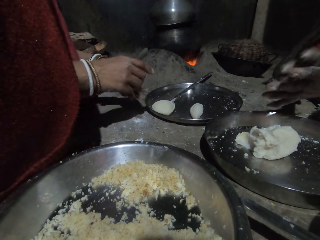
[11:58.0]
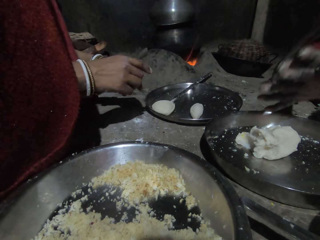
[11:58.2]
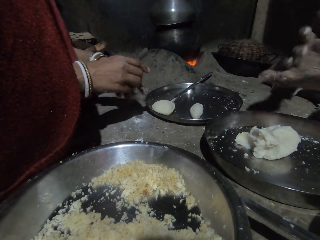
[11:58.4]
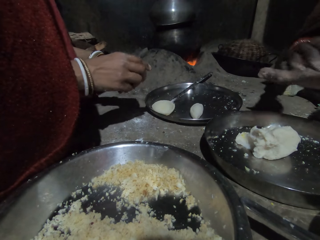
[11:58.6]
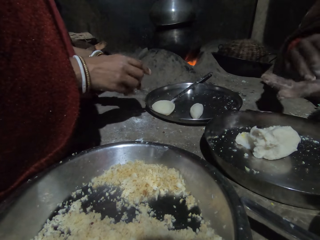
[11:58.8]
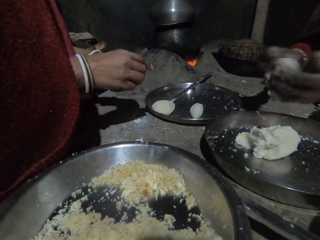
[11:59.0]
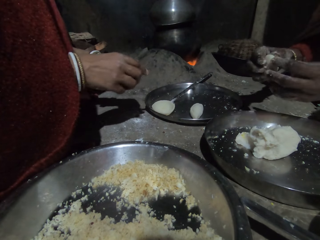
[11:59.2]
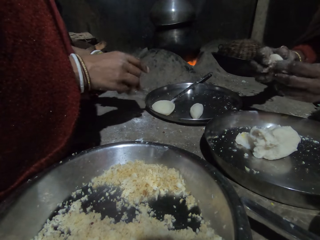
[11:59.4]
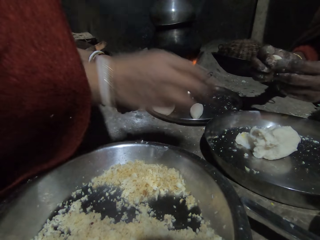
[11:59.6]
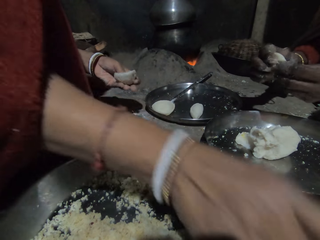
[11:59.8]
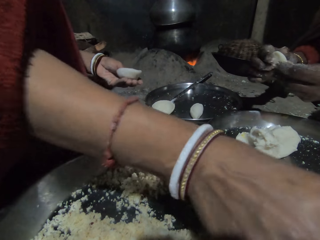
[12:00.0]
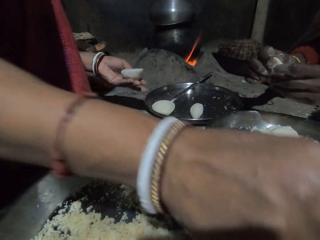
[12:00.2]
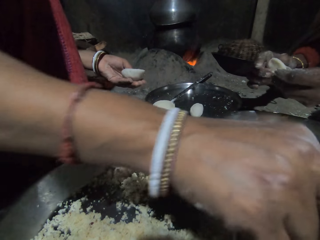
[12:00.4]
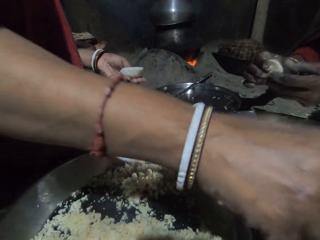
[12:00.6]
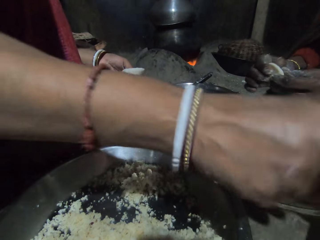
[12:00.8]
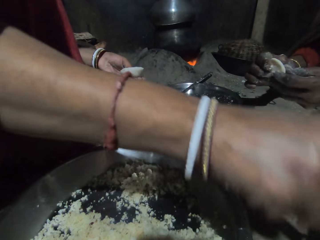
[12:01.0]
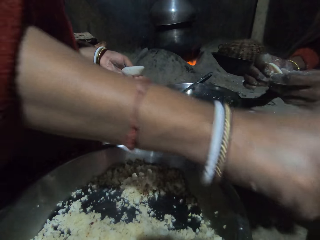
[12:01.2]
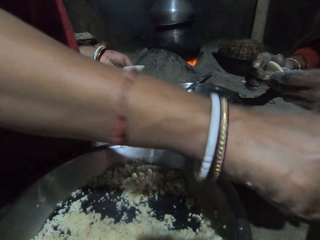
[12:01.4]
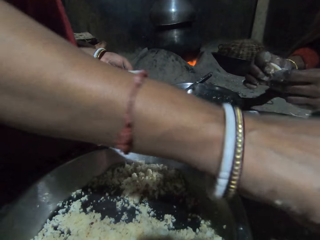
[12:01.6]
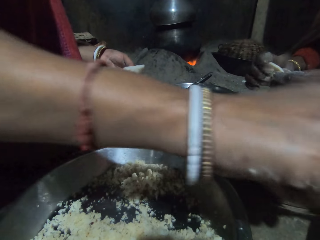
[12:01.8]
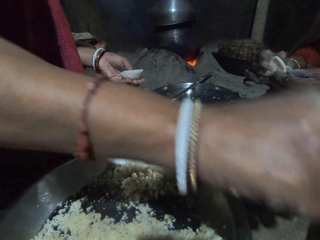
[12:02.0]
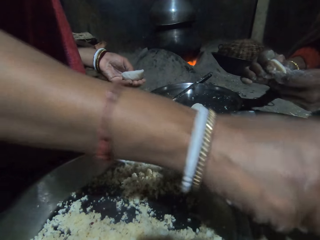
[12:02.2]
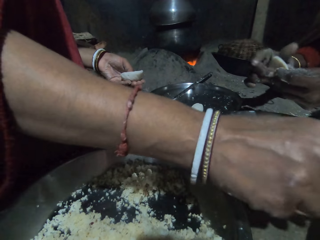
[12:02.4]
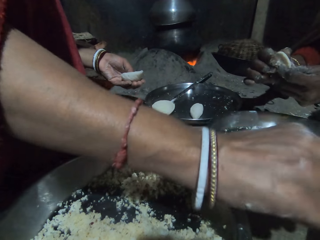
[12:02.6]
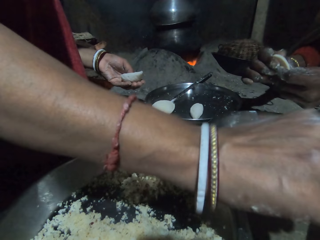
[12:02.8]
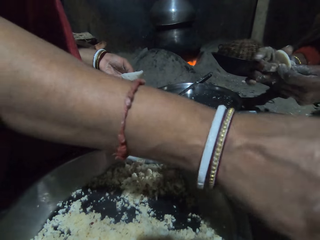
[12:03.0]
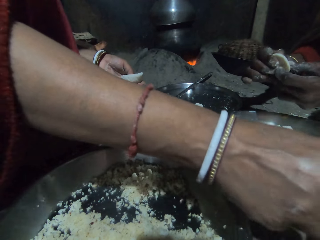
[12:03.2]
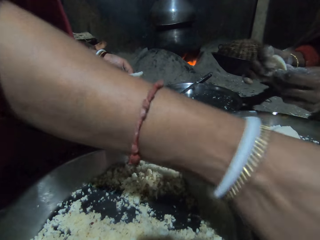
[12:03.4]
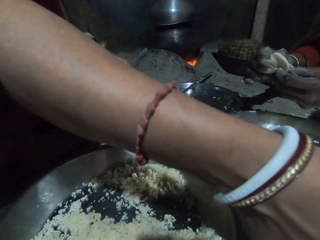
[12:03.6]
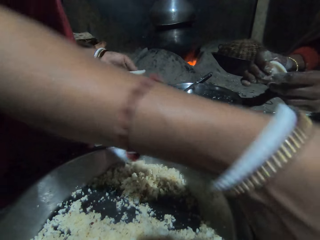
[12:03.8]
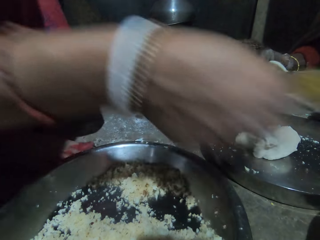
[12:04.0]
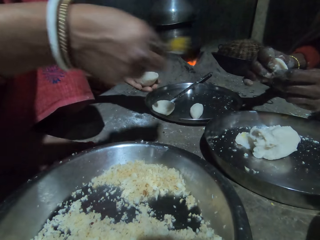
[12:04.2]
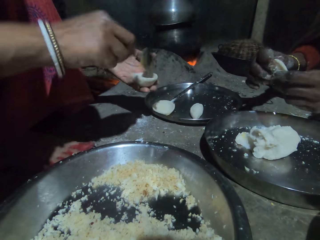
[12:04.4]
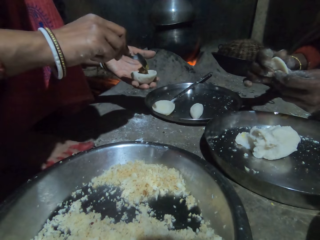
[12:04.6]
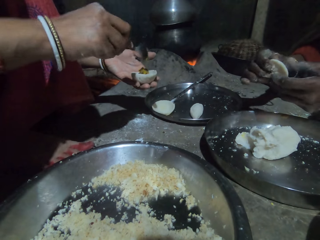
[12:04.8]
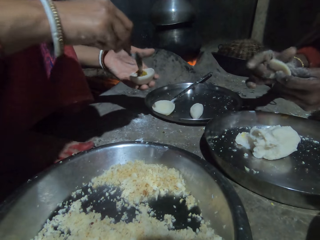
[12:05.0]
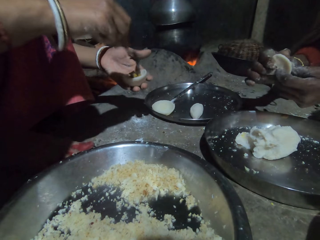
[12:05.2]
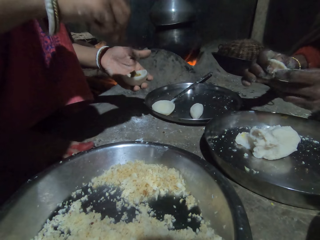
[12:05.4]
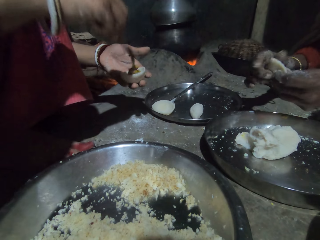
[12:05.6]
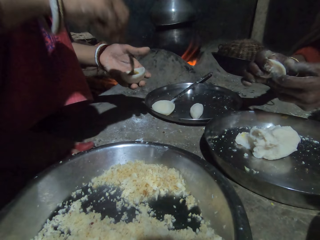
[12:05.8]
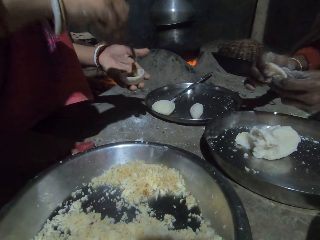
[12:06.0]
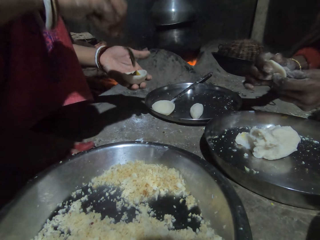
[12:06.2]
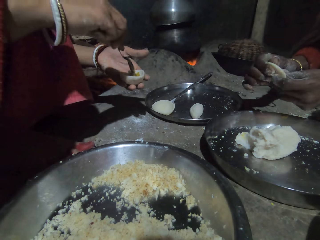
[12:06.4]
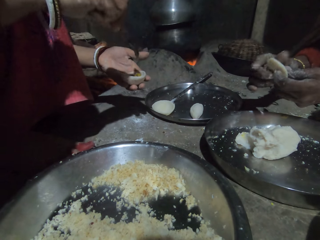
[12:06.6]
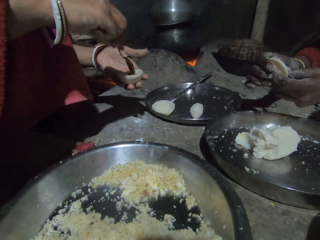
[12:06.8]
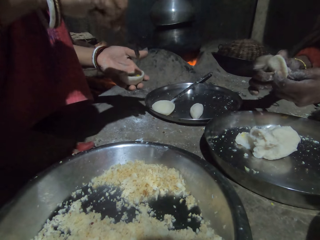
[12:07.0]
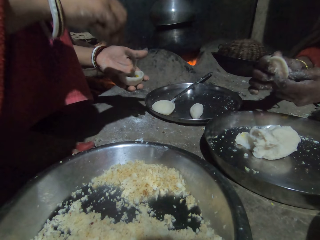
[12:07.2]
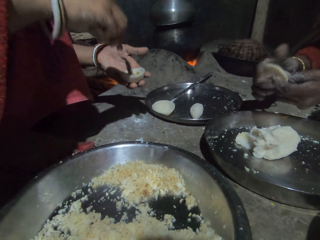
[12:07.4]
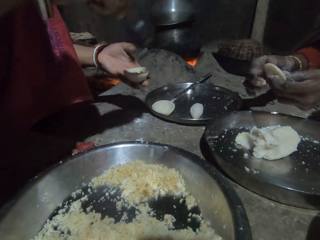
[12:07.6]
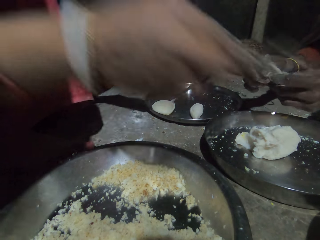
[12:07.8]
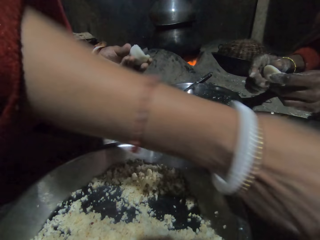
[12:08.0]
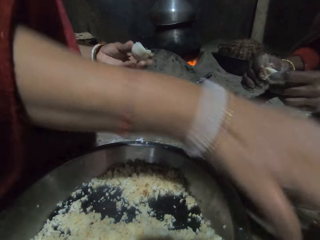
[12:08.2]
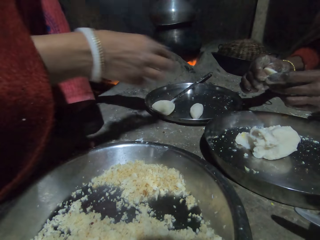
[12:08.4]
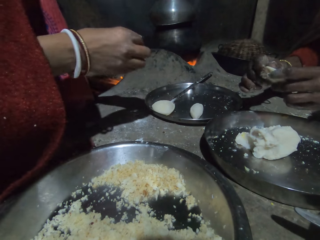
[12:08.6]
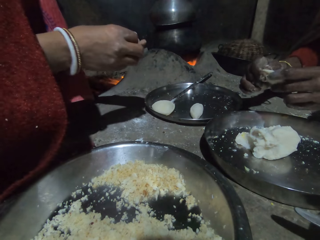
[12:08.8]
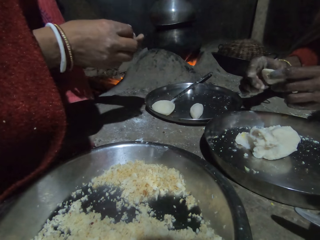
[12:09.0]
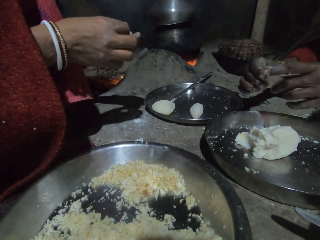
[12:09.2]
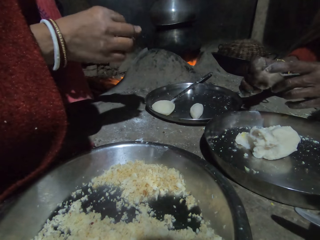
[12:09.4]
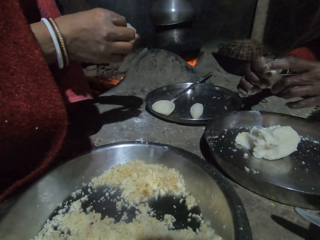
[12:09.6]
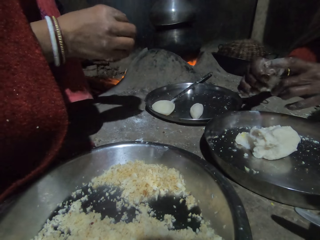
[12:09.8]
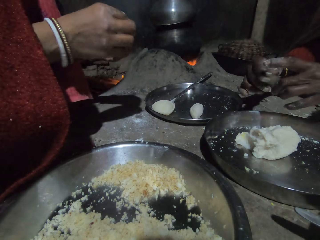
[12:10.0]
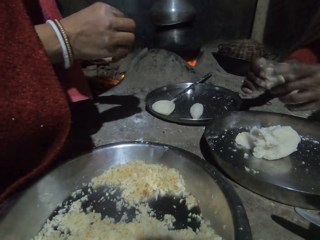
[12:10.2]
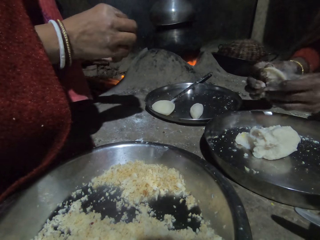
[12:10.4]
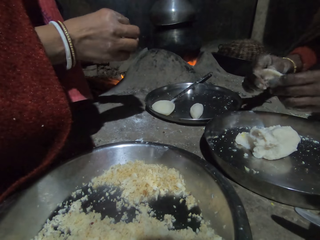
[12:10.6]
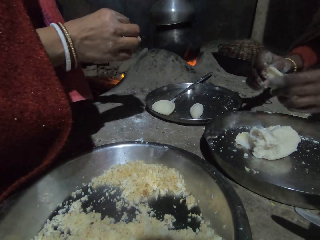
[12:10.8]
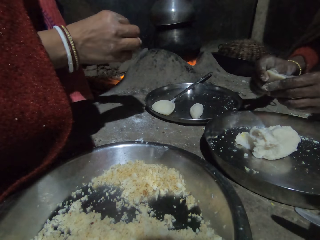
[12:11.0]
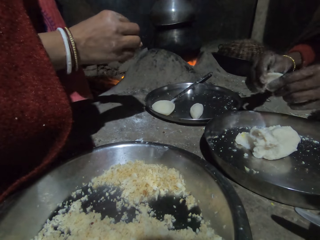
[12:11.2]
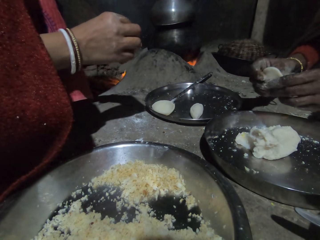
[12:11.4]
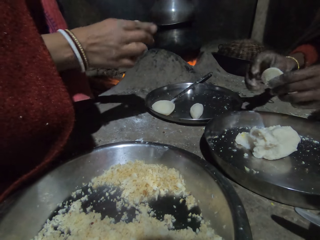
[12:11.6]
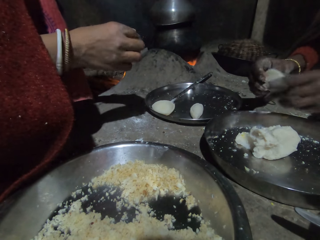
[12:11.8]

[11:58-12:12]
A person rubs the flour on both hands. The person picks up cooking oil with a spoon in the right hand. The person puts the spoon on the tray with the right hand.

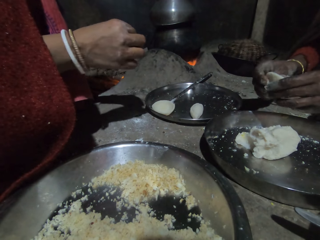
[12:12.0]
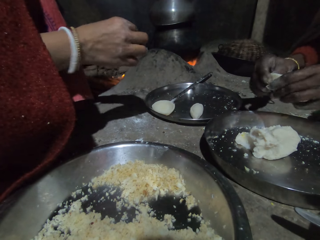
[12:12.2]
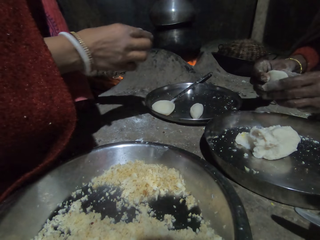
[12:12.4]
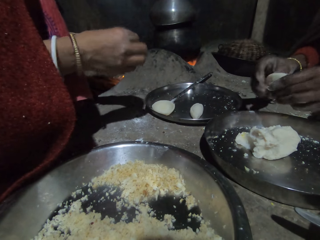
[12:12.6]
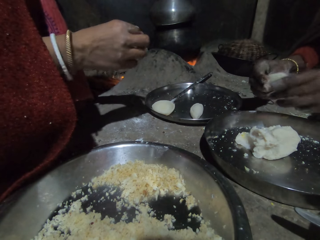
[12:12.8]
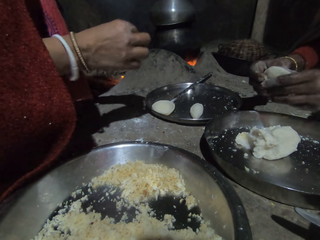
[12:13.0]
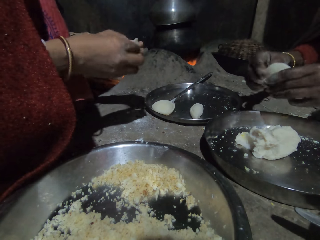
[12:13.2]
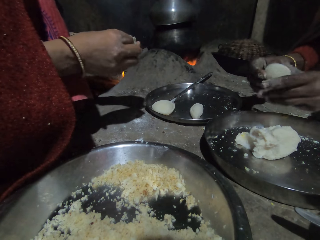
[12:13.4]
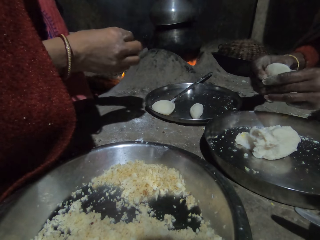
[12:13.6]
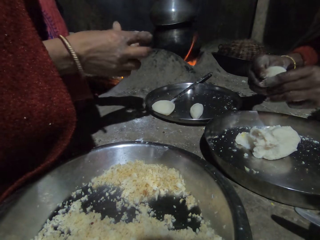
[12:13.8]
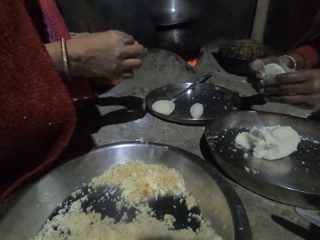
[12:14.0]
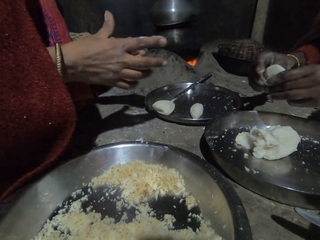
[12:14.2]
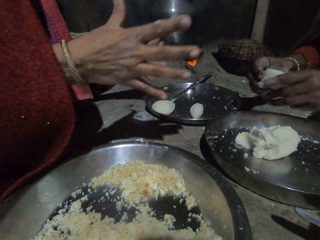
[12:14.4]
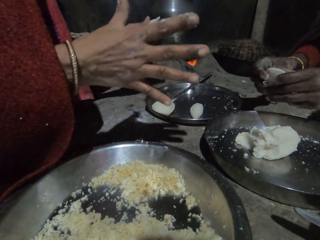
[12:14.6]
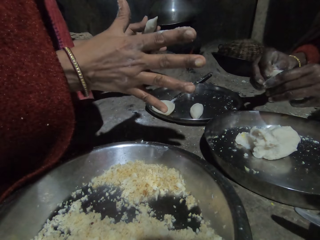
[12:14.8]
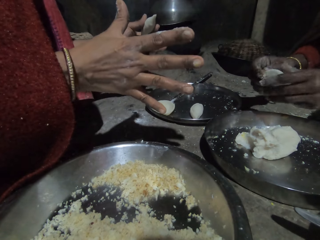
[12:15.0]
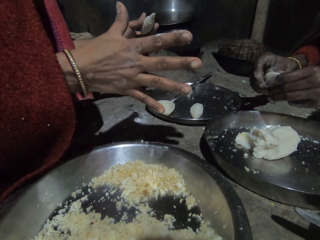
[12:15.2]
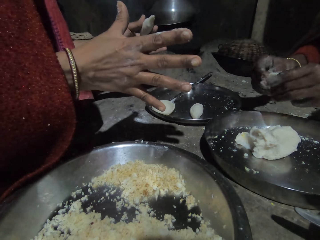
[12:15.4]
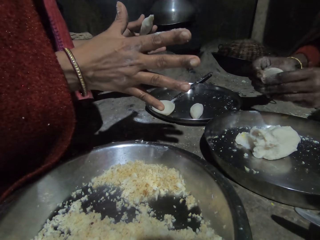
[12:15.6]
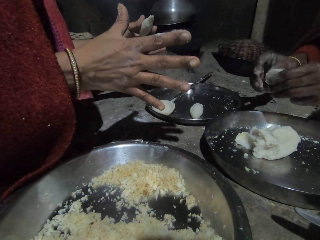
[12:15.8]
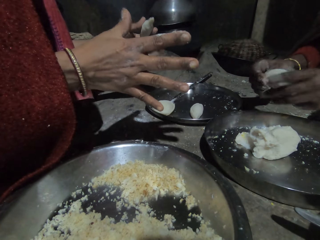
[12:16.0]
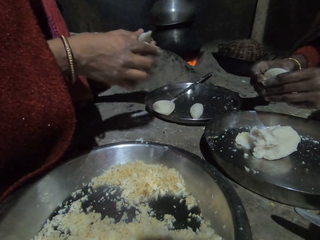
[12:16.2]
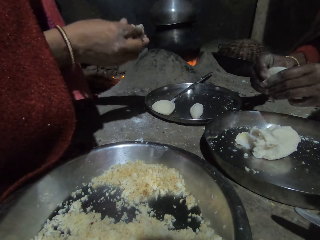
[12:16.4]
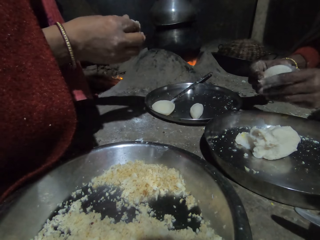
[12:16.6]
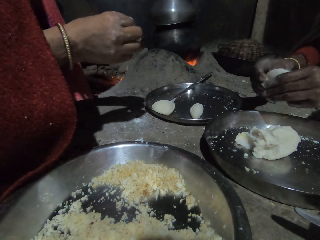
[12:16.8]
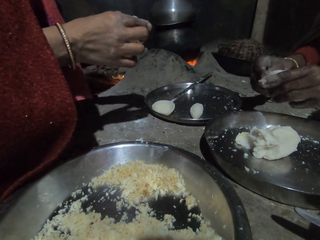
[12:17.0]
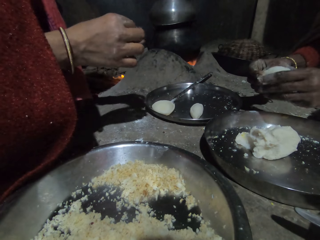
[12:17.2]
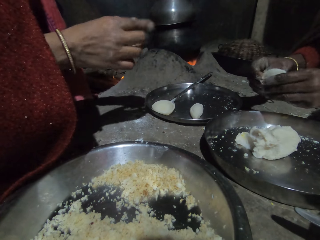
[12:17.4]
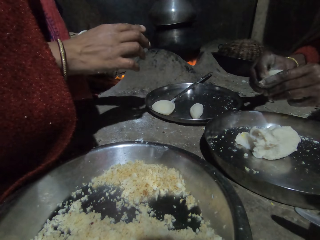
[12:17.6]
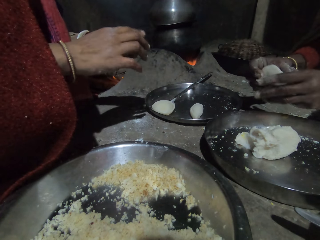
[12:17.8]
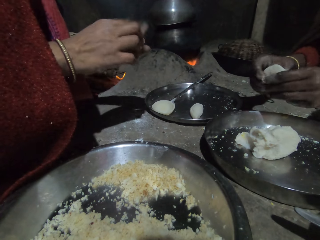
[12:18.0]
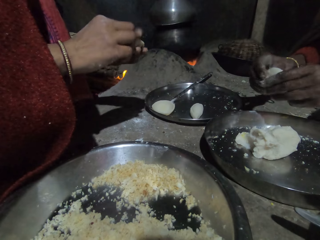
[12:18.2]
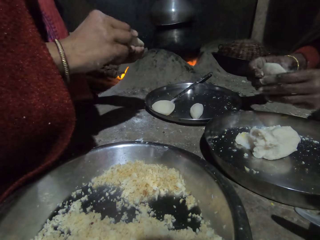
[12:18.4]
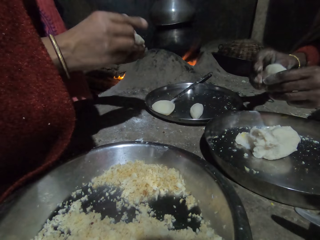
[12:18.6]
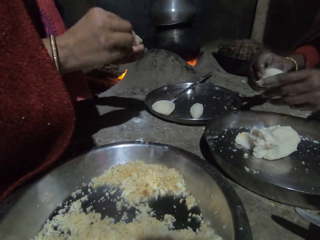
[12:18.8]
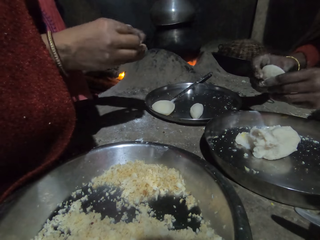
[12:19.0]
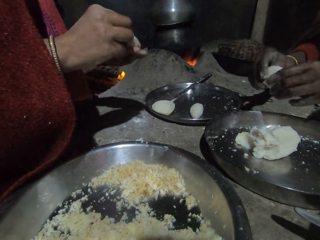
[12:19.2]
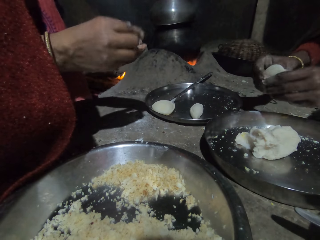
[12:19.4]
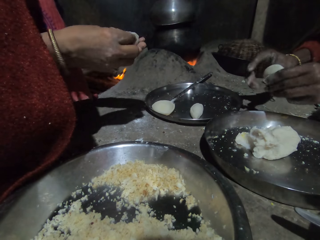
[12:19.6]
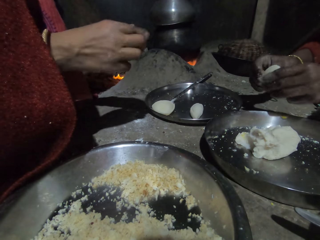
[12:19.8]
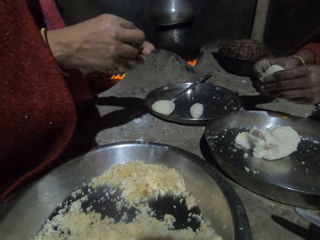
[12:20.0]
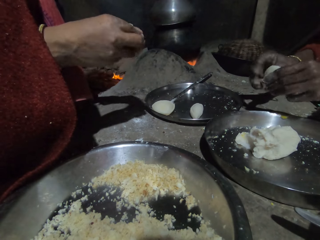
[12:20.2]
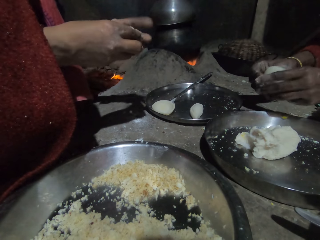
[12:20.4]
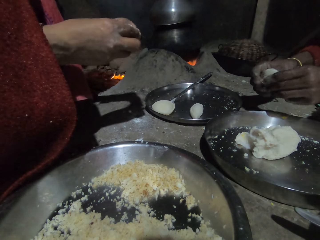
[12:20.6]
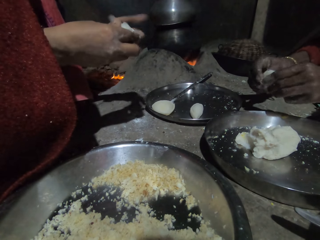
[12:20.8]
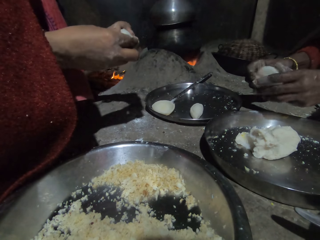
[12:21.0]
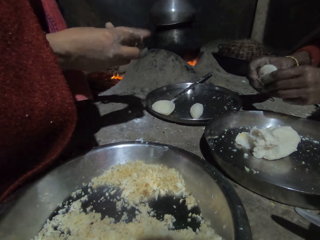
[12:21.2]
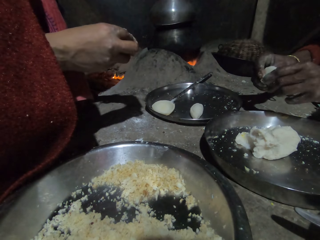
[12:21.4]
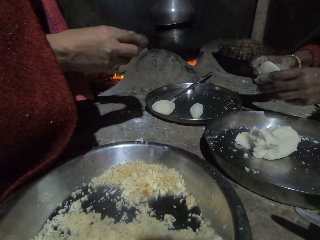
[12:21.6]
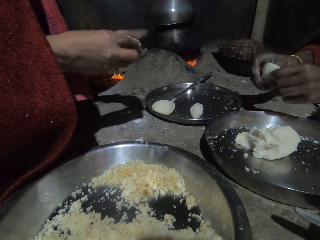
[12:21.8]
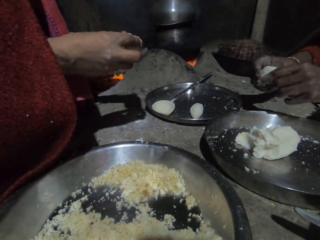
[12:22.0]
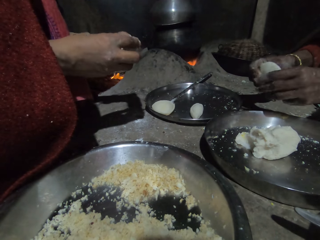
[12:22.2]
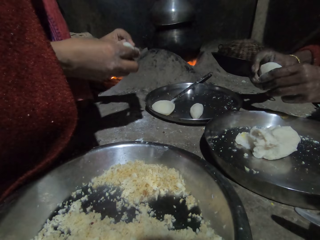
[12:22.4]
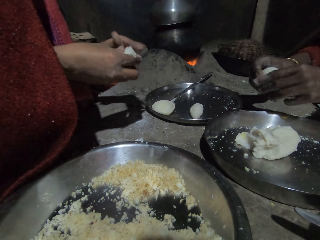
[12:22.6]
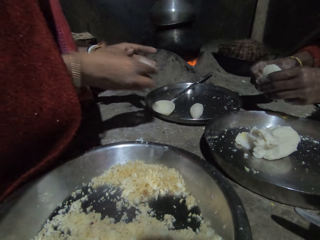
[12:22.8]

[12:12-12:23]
A person shapes the pastry with both hands. Another person shapes the pastry with both hands.
